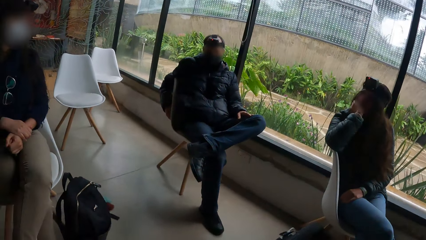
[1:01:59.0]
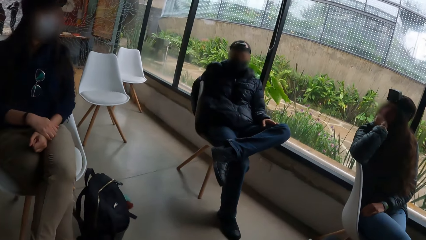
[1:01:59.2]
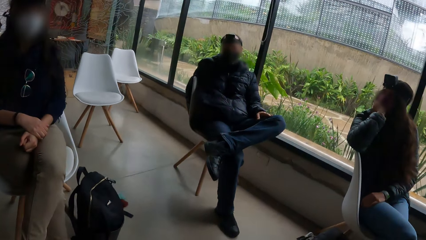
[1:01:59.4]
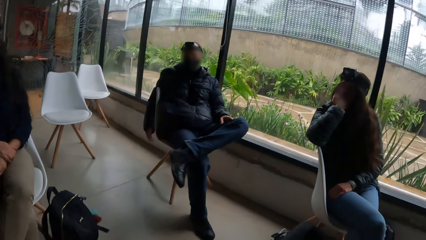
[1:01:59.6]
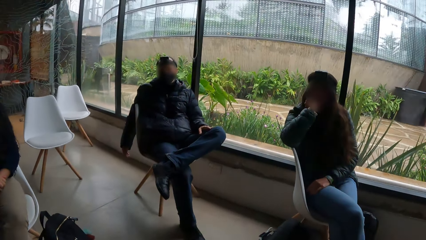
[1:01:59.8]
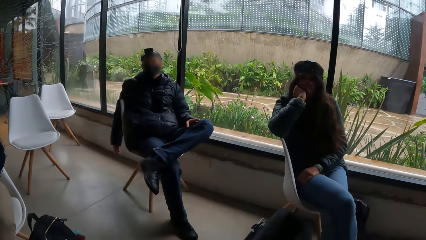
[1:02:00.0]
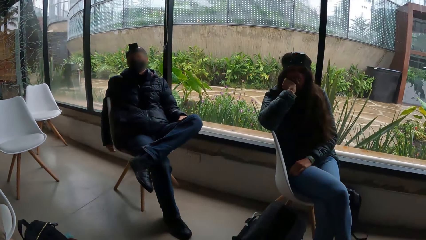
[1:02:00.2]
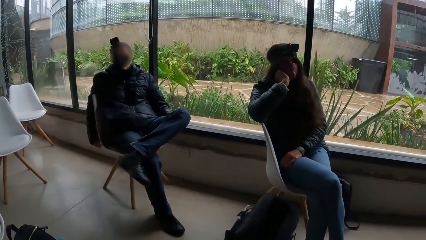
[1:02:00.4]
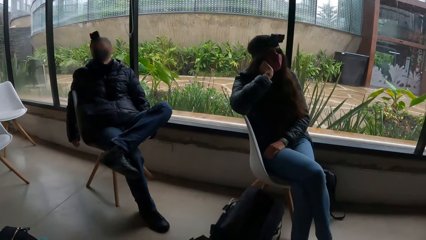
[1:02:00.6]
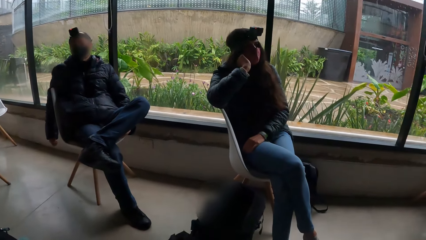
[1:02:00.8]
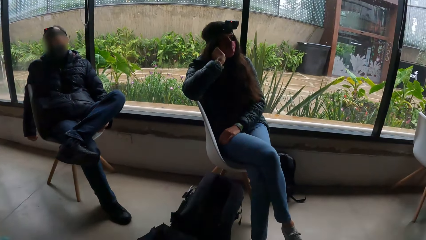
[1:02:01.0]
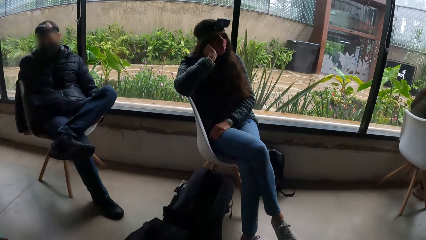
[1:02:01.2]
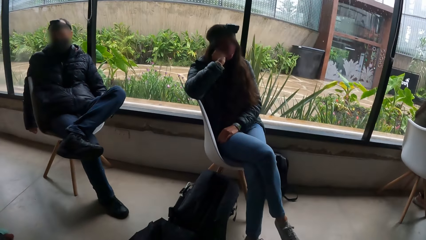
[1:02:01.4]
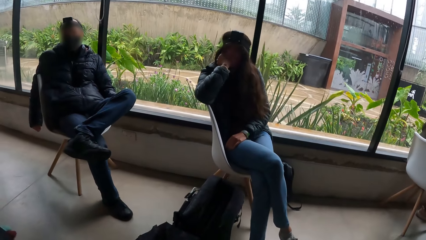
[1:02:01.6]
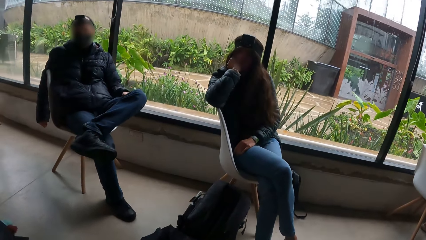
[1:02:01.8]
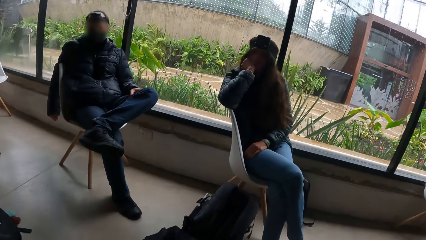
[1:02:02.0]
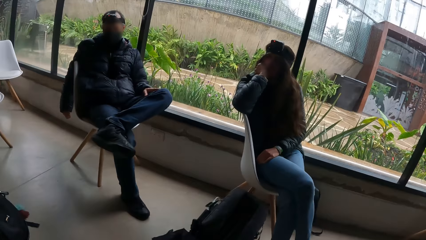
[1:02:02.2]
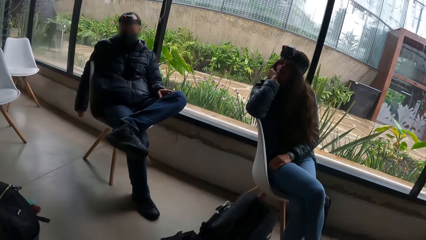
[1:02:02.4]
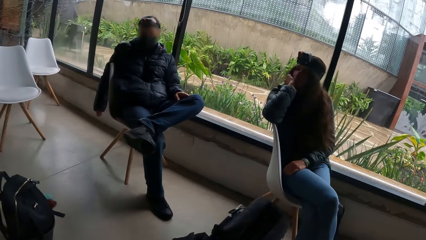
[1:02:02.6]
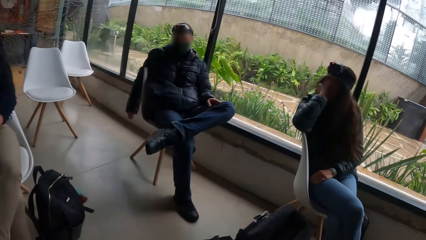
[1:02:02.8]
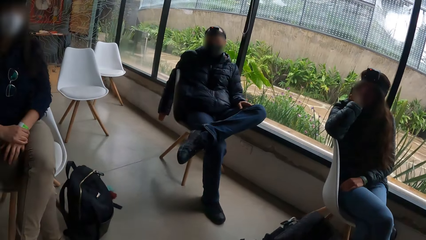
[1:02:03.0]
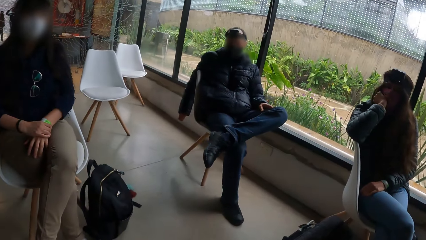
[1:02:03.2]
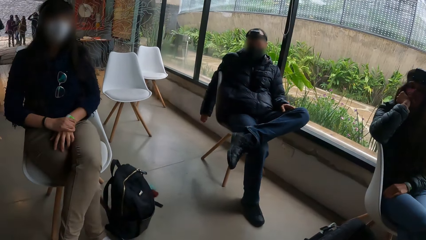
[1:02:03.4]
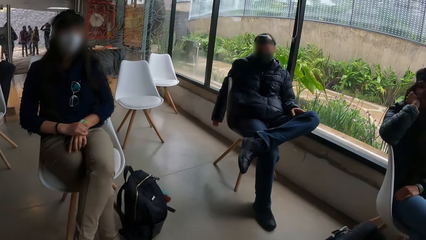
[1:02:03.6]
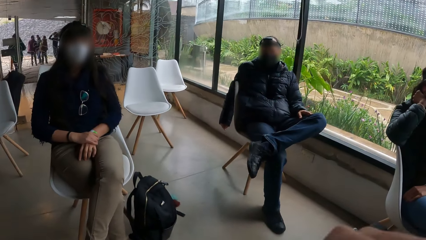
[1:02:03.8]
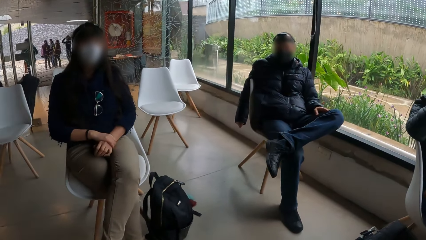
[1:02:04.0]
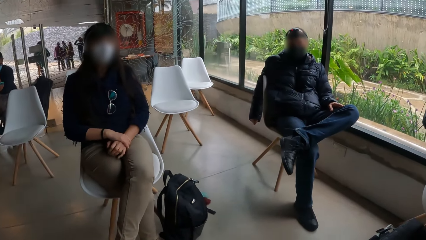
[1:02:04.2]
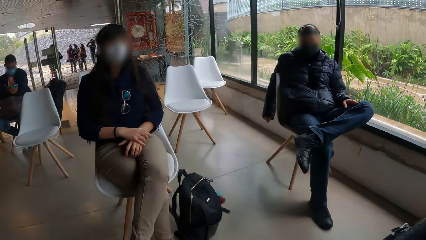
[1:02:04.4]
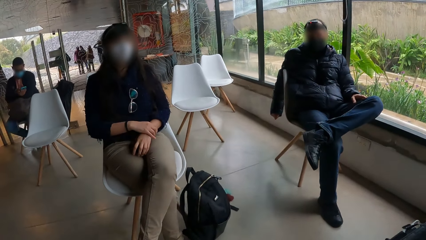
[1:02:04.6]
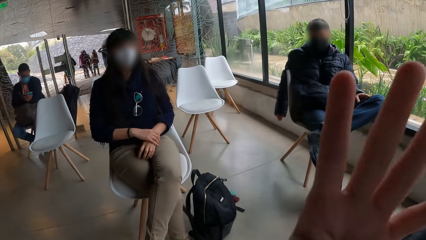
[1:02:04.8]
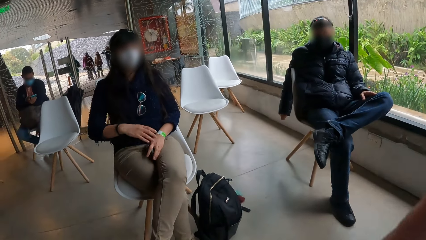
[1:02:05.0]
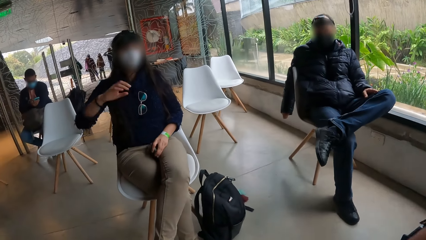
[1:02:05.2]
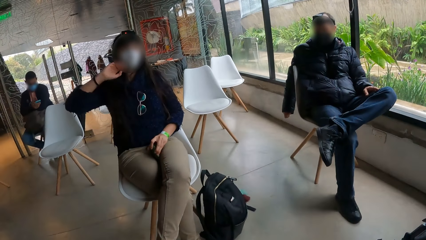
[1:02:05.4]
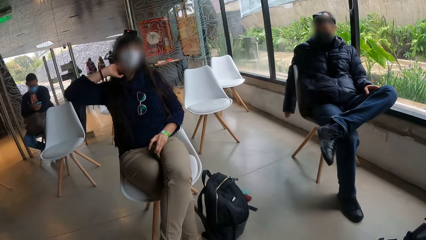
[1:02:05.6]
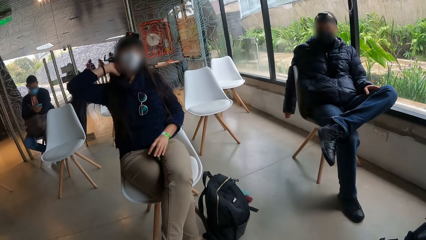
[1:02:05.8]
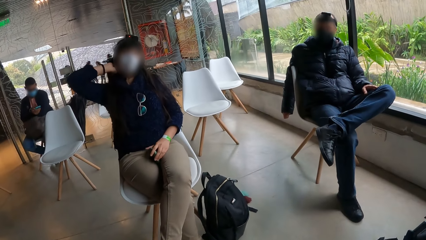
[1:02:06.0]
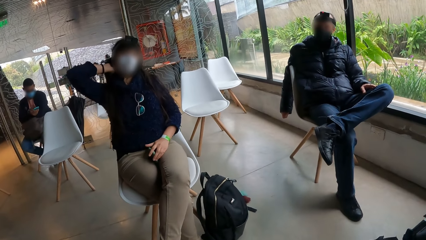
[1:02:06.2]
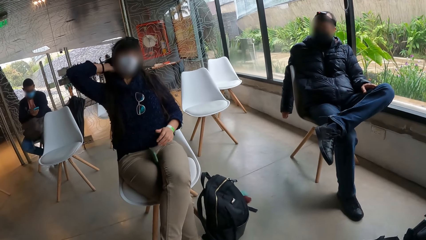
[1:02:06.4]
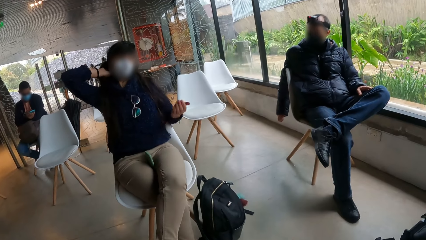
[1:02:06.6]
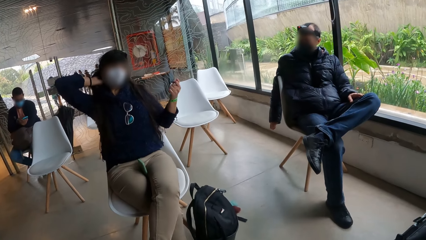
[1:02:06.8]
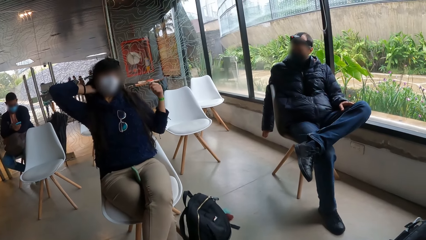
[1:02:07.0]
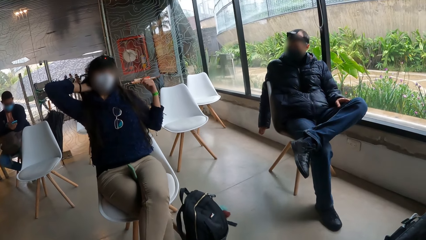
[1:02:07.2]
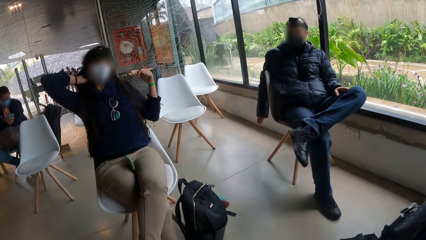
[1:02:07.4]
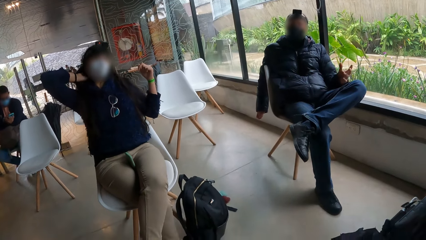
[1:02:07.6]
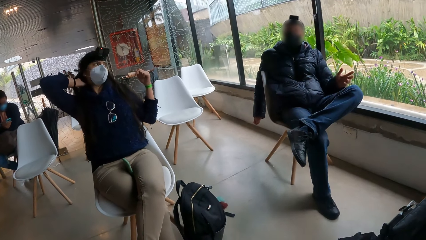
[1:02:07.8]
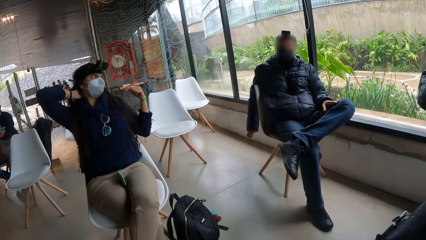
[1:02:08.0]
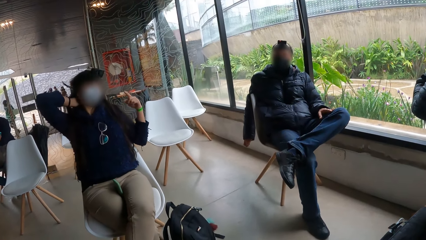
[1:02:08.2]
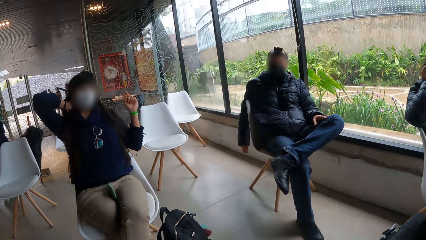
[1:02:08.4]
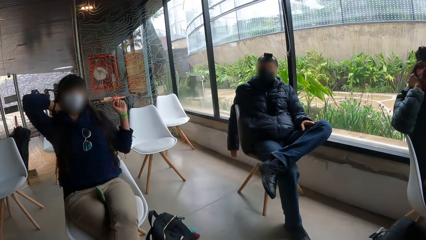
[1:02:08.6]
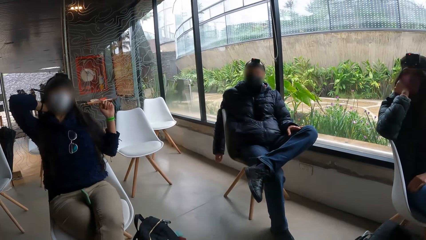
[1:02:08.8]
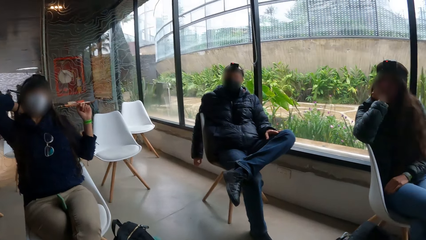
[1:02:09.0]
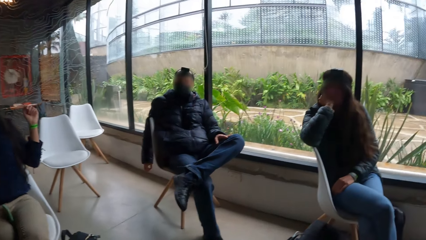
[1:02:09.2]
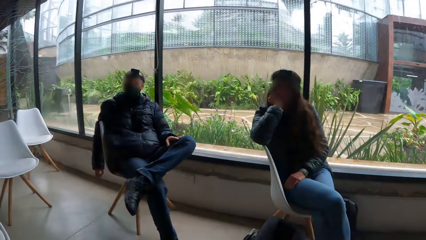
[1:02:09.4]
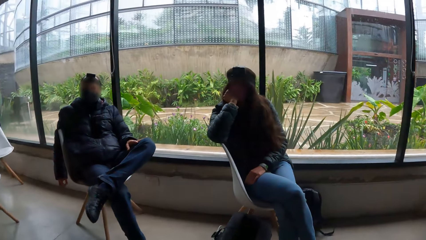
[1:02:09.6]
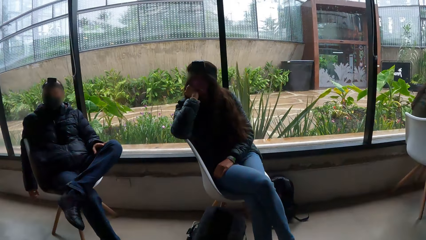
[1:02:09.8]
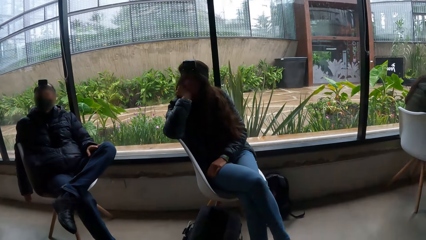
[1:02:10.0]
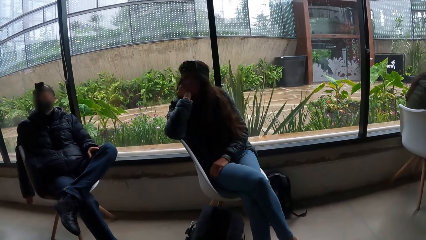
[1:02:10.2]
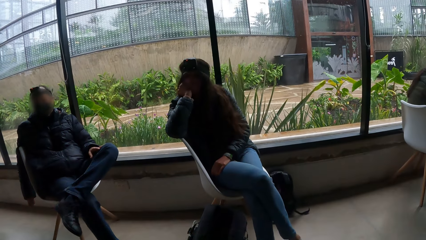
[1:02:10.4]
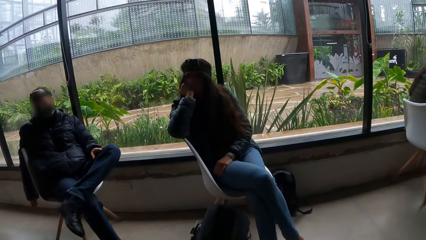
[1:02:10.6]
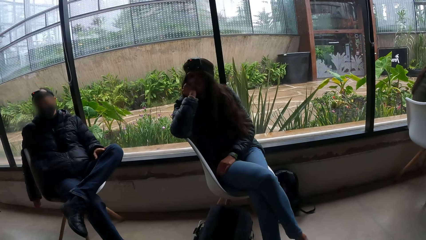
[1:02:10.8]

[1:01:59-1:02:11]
The camera wearer gestures out. A woman touches her hair with her right hand.

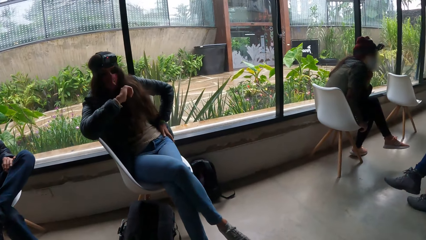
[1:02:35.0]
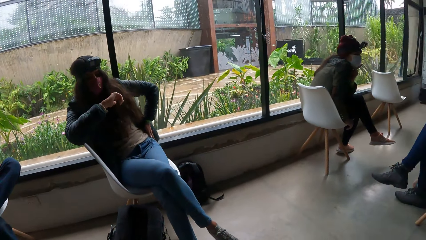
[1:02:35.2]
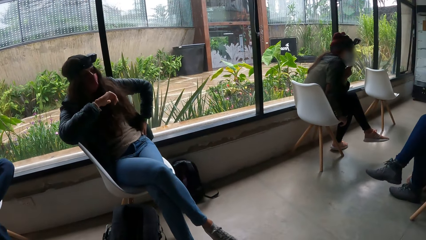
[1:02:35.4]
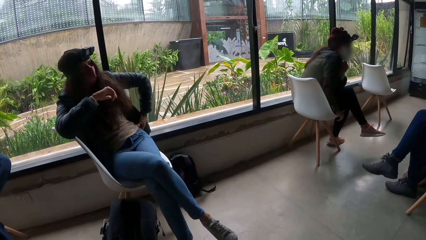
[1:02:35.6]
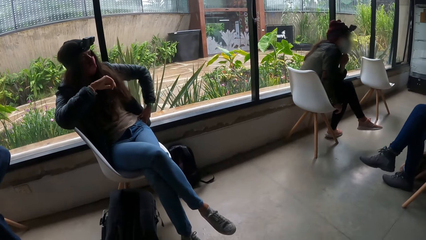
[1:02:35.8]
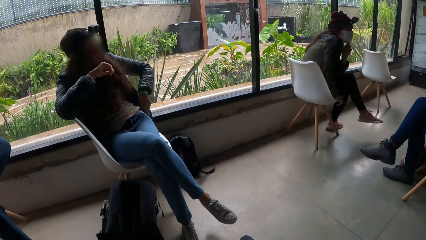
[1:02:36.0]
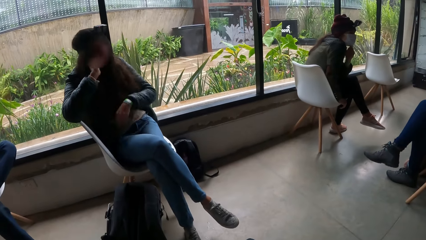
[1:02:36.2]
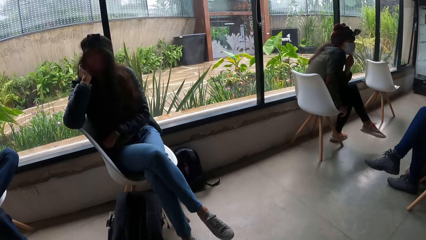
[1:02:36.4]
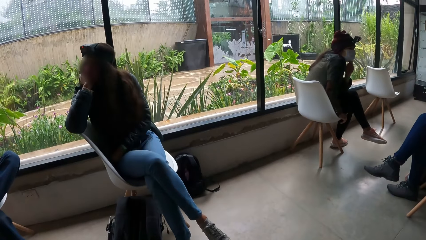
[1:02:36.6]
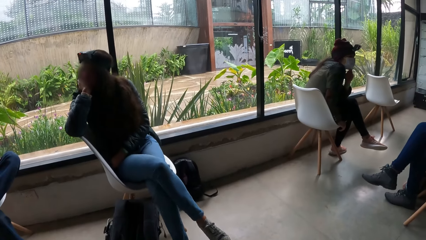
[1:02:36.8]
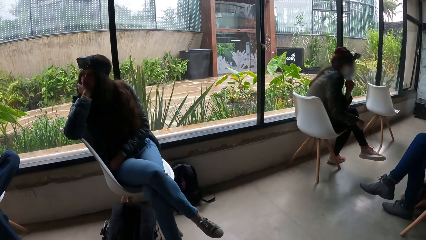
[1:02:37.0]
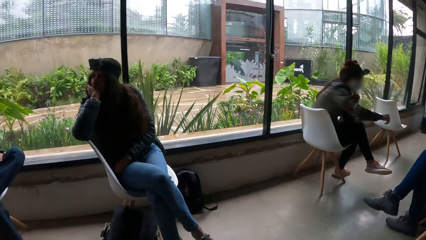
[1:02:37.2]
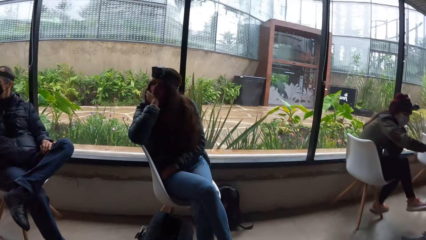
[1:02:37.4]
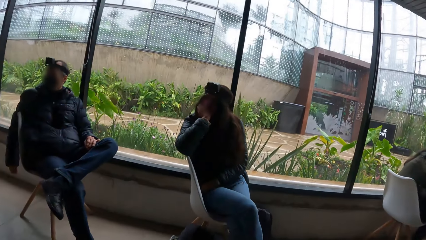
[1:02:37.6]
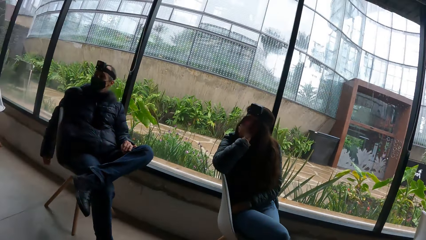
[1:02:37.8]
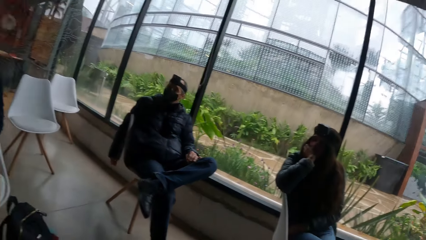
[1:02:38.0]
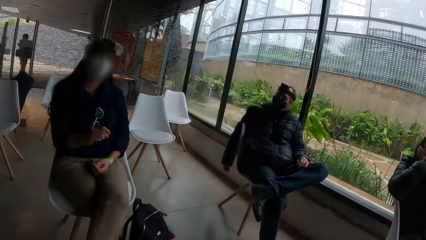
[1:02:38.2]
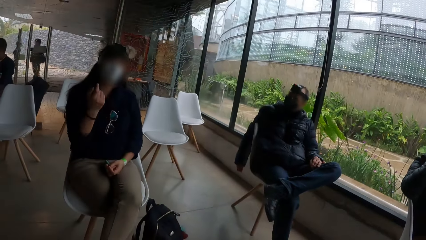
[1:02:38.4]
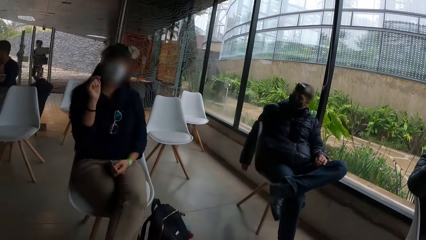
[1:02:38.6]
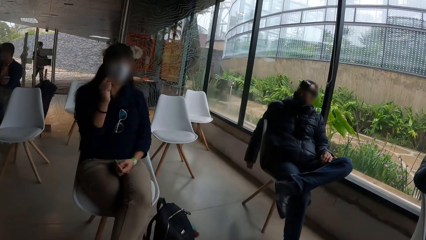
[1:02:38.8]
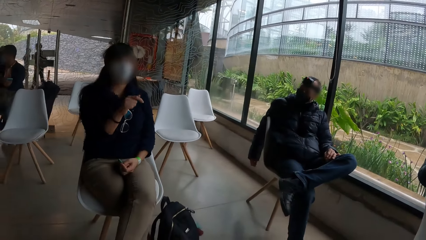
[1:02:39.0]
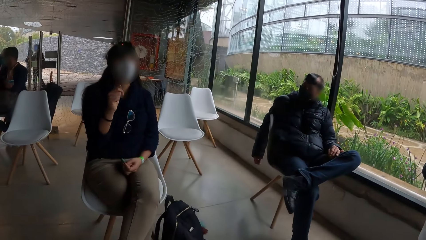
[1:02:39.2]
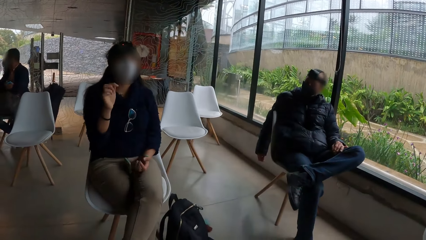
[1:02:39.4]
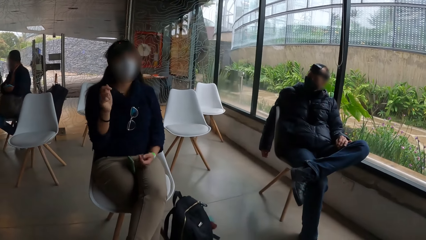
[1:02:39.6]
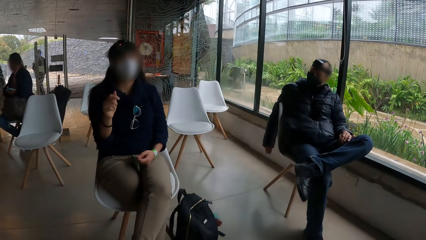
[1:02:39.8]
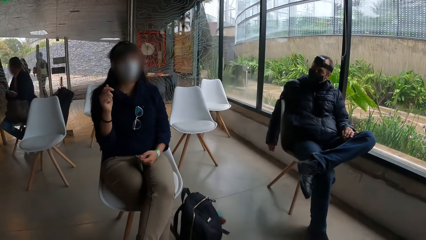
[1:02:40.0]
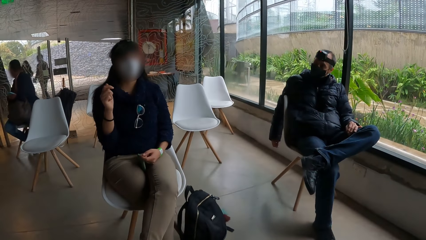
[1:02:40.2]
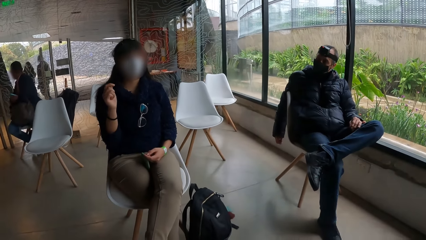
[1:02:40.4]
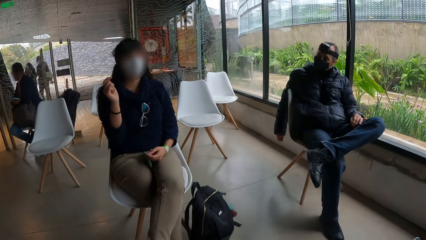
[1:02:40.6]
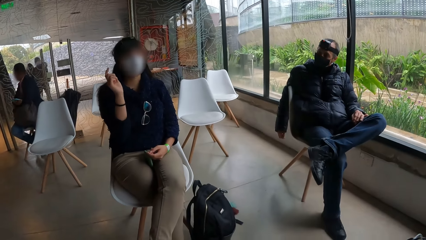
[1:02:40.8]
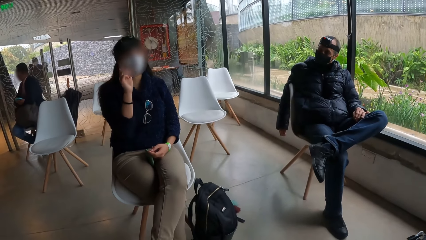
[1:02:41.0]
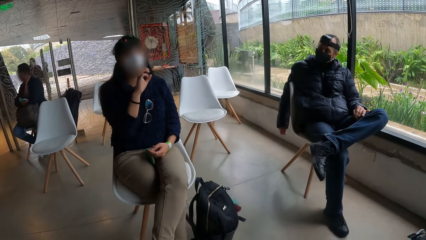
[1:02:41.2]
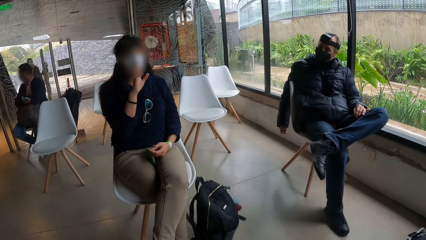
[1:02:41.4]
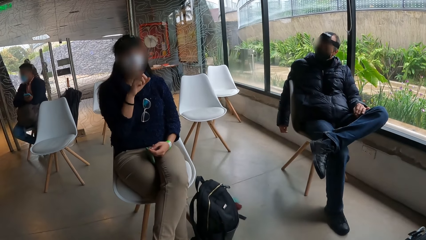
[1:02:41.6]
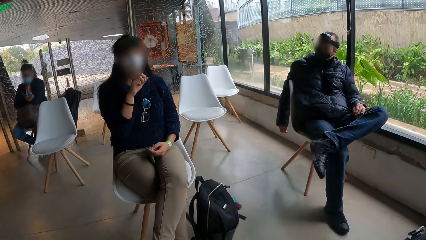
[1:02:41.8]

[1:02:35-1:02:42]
A woman touches her face with her right hand. The woman gestures out.
